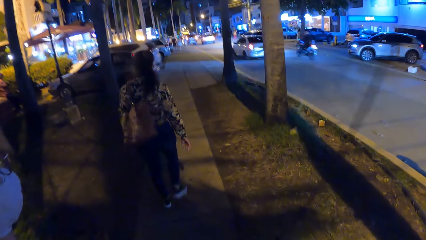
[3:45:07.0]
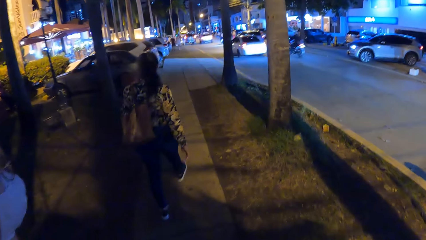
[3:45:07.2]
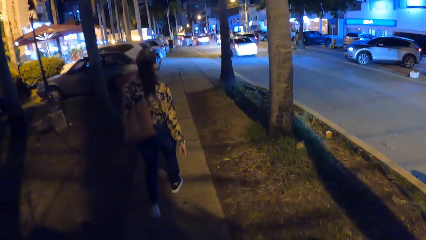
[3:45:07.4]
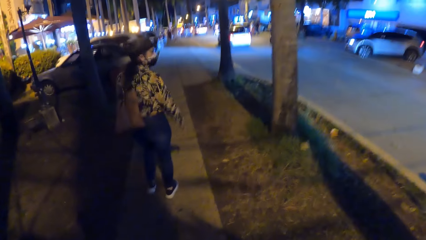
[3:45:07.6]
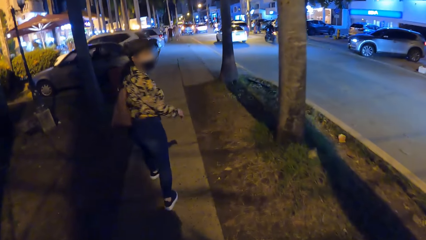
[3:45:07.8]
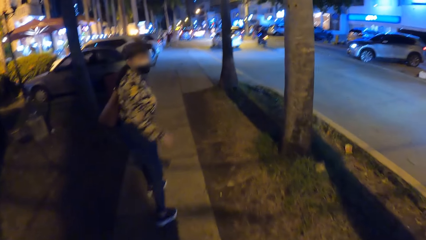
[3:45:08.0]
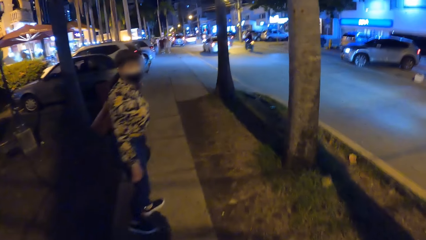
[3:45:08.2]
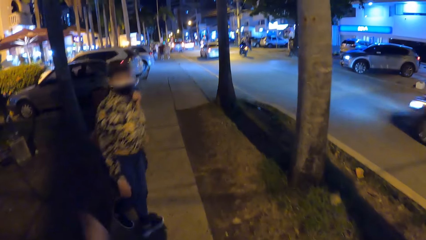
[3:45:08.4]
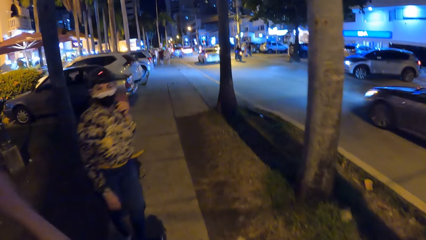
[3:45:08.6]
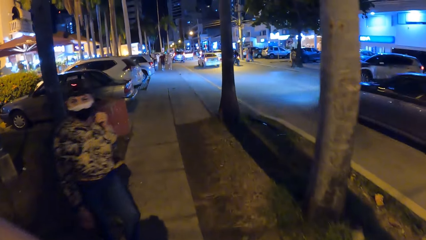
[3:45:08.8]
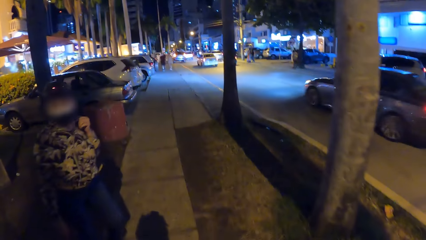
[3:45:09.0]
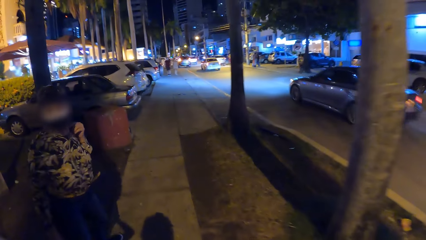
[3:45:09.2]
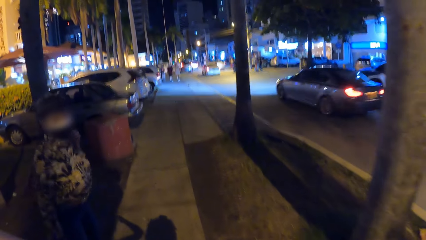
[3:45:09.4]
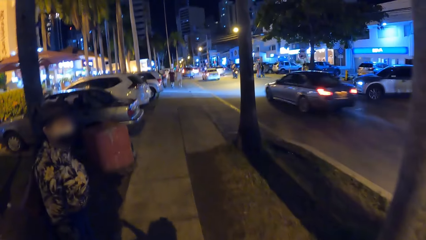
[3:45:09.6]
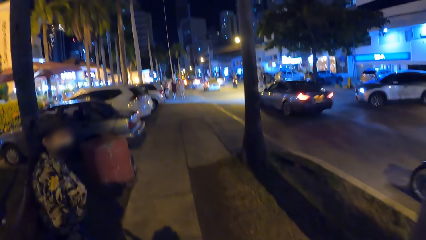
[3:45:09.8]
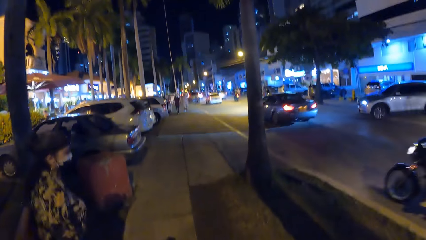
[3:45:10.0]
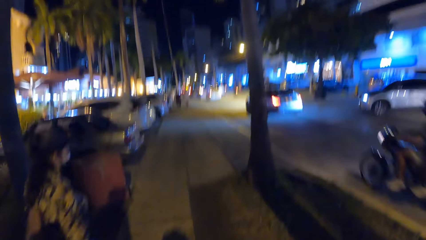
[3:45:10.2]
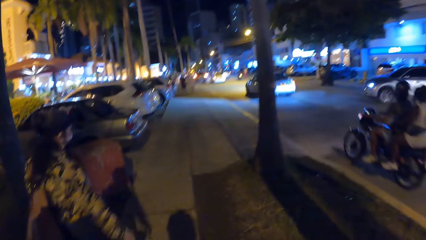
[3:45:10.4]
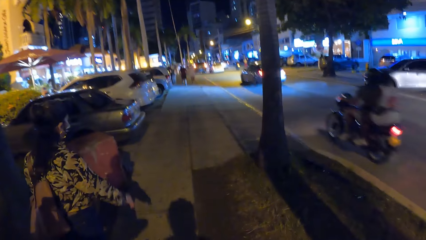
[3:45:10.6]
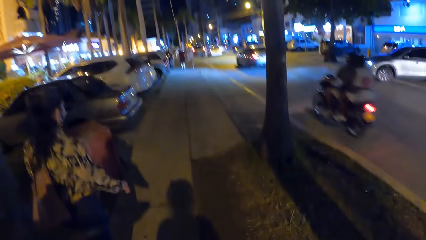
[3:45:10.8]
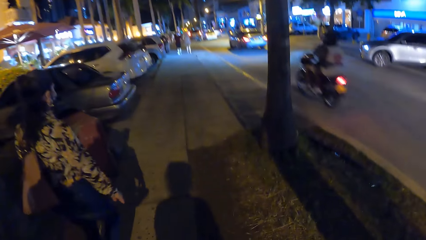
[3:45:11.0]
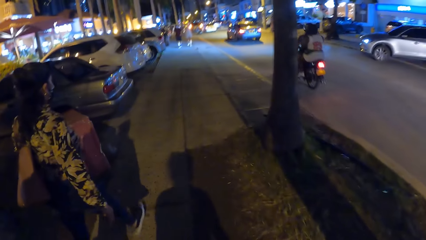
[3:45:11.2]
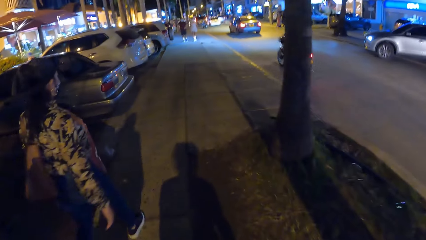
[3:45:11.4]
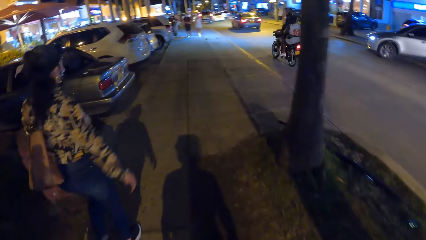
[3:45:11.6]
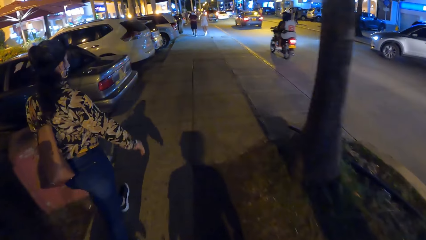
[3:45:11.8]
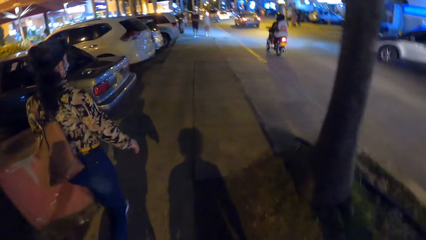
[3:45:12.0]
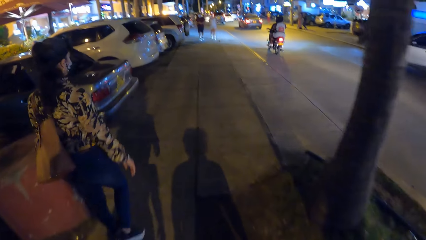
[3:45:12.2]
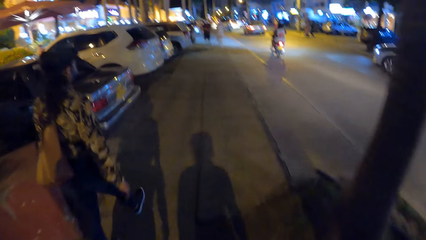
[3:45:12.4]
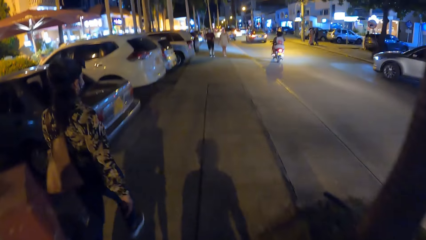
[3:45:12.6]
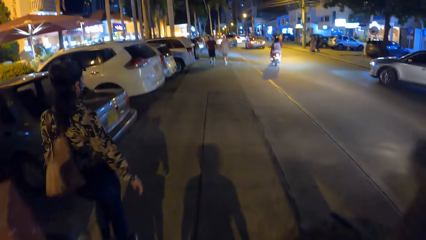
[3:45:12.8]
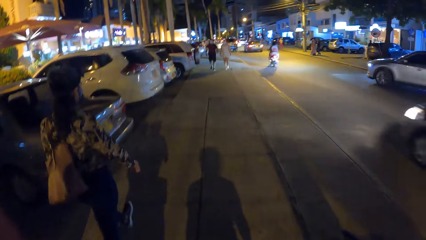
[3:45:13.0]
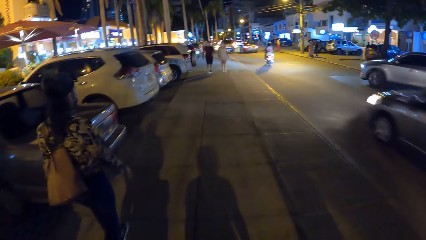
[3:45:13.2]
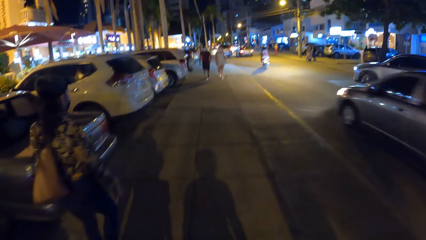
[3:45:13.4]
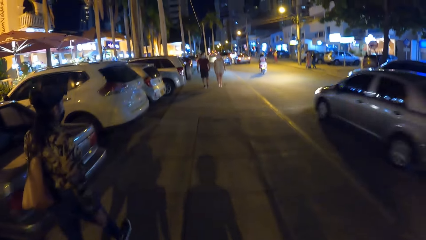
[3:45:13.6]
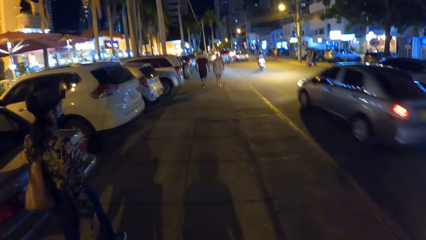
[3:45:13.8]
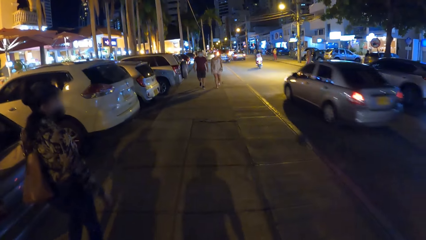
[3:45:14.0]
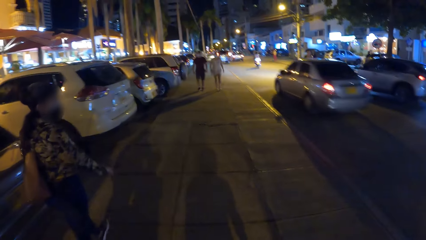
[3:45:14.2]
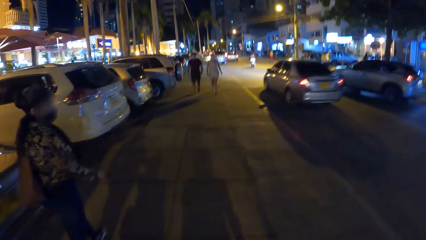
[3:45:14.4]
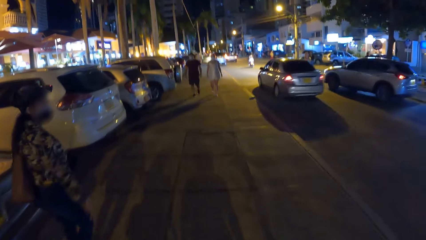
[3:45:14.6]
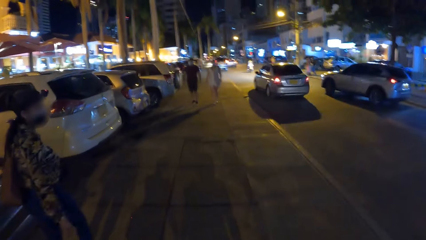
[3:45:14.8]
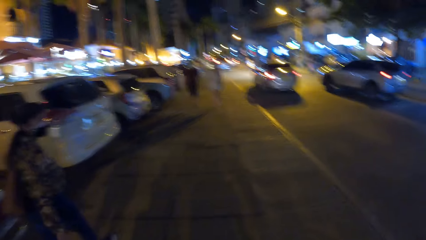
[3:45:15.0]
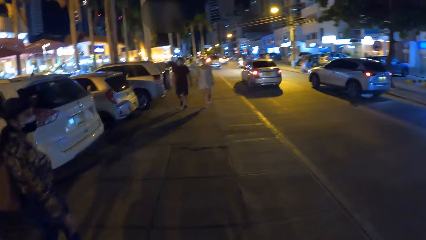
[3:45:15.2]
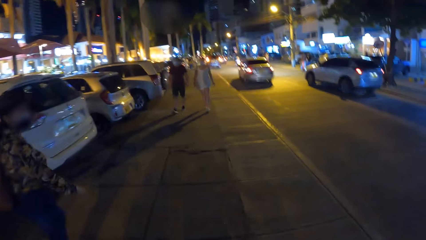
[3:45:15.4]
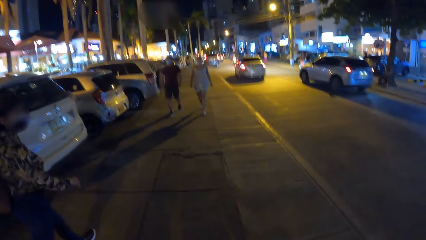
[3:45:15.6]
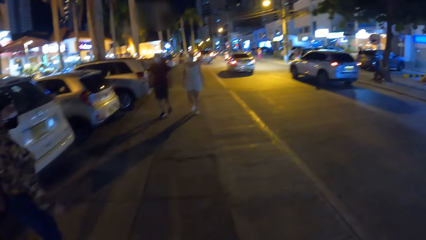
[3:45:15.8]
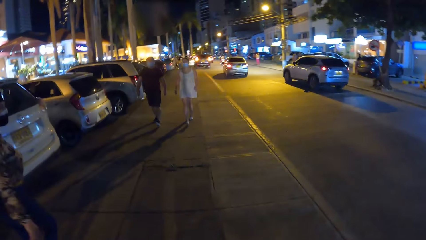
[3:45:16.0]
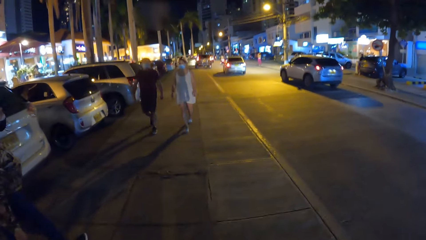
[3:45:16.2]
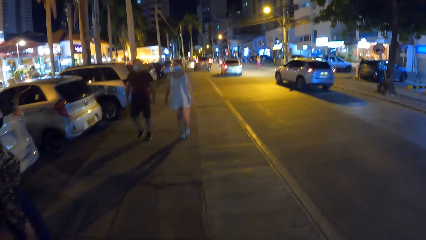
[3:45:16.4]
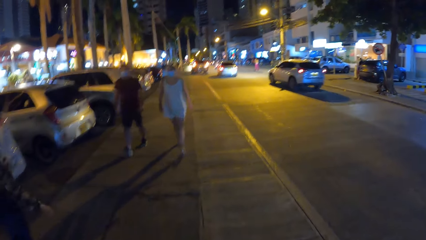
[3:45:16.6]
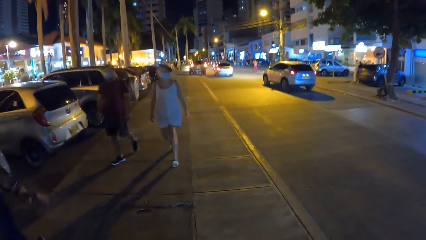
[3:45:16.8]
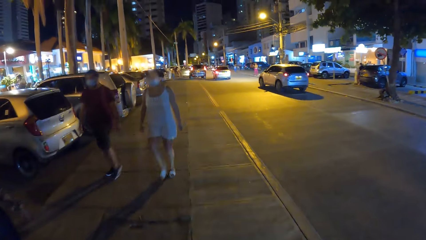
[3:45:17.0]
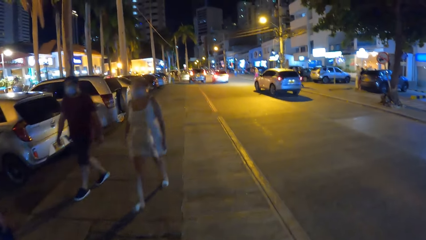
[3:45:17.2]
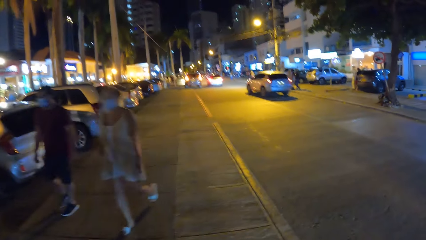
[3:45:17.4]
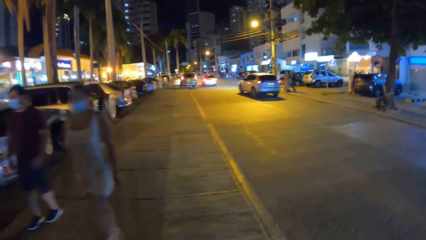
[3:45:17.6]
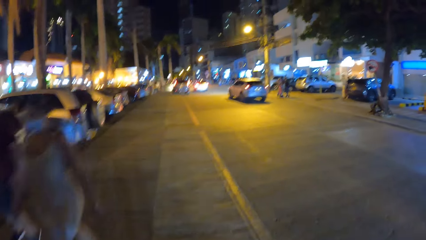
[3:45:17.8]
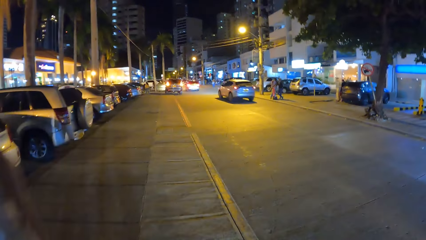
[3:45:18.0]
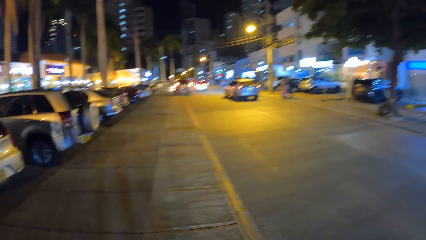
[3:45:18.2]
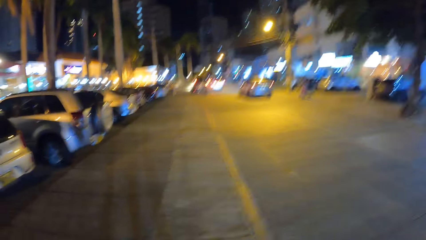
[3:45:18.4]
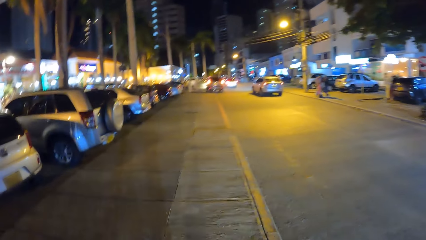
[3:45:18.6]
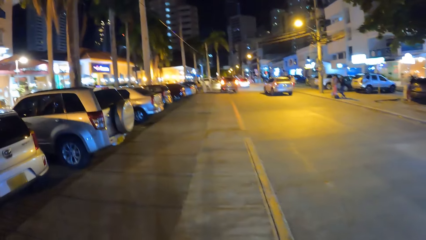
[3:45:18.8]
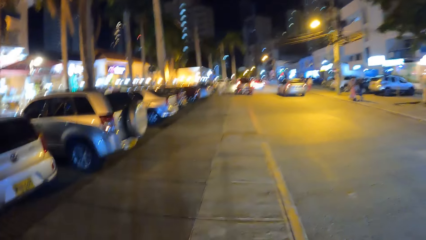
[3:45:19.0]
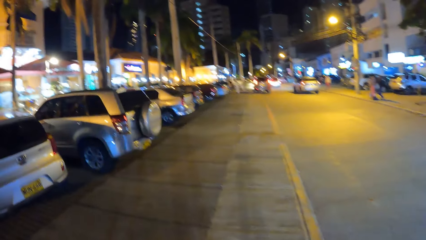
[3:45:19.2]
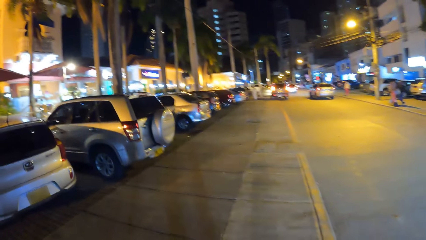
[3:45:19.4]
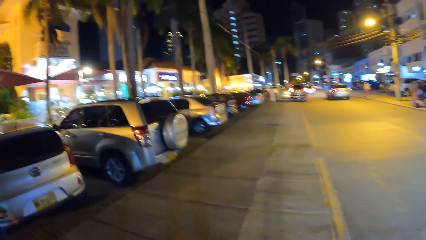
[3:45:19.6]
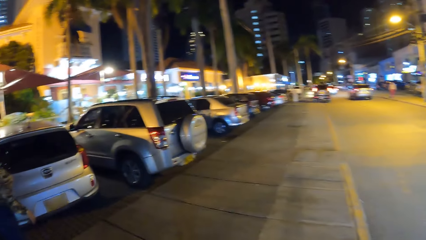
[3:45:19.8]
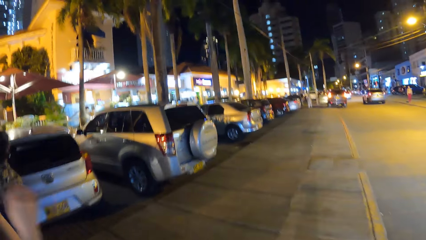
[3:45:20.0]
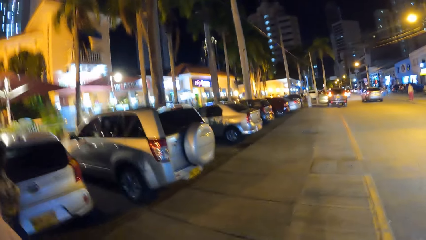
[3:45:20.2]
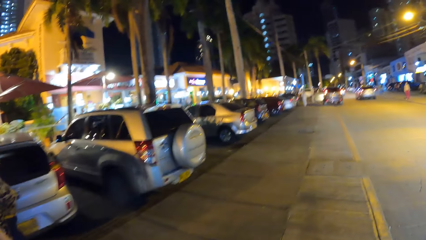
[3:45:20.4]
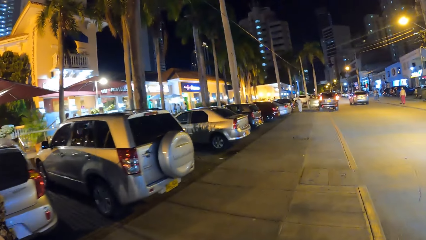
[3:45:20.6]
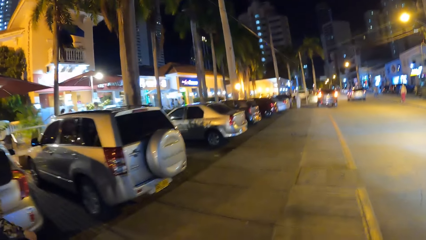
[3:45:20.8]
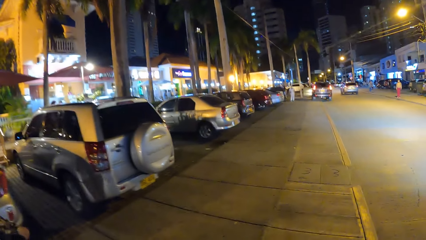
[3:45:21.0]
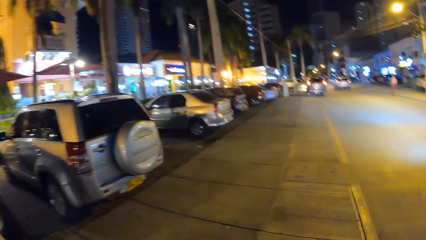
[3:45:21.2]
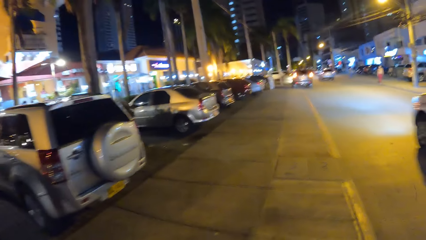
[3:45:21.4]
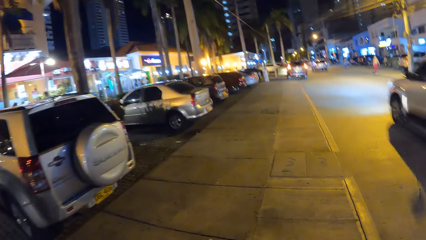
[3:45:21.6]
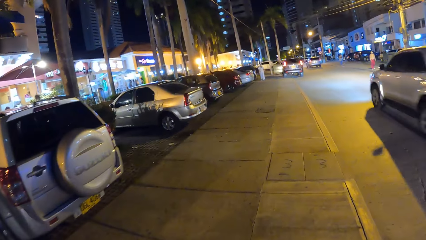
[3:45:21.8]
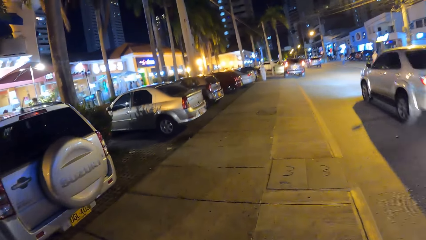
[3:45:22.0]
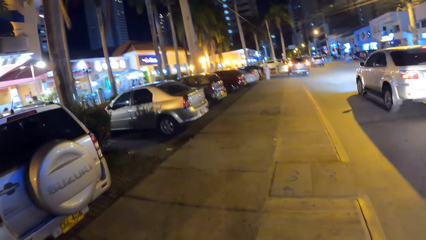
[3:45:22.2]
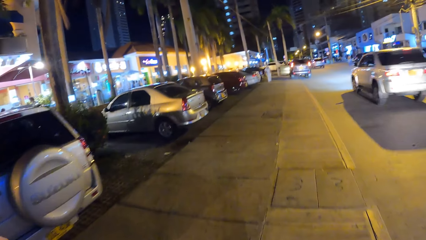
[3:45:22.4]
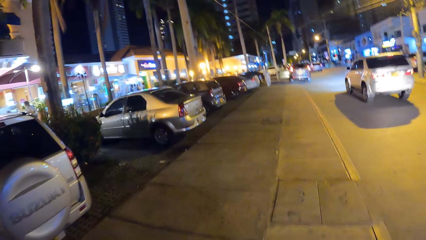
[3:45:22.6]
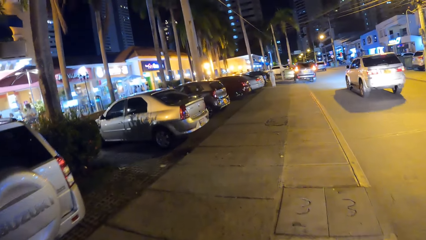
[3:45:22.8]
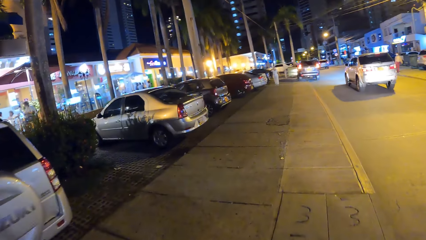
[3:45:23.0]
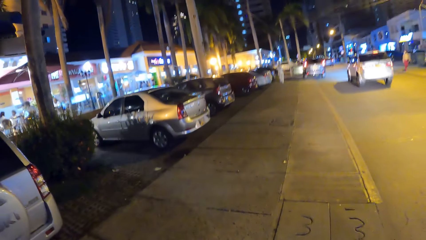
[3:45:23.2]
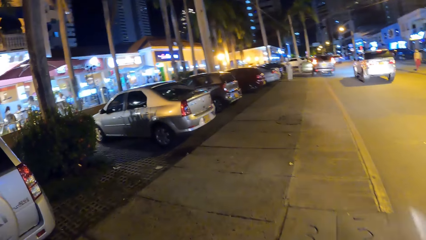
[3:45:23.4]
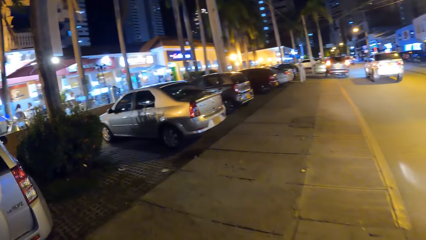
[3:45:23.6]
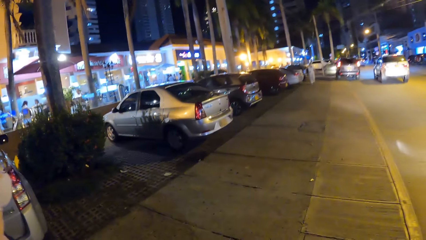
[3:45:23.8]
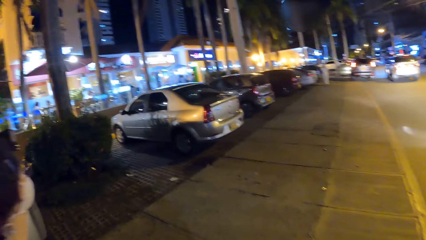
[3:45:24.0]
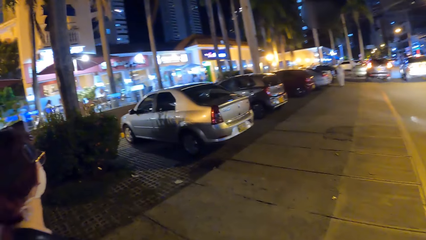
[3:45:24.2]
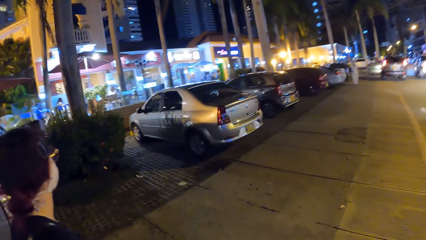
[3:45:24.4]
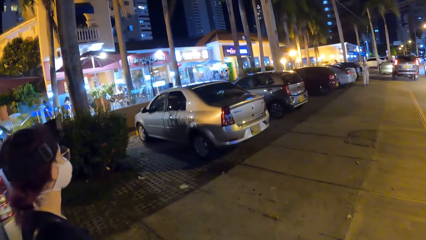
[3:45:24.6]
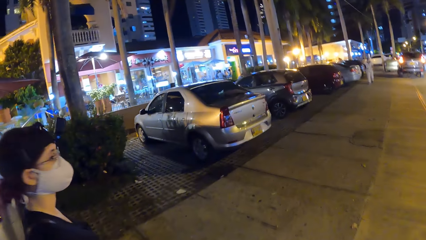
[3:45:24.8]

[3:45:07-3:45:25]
A woman stares at the camera wearer. Another woman adjusts the camera on her head with her hands. Another woman moves a hand. A car drives past the camera wearer. They look at parked cars. They walk on a pavement. A car drives past them again.
